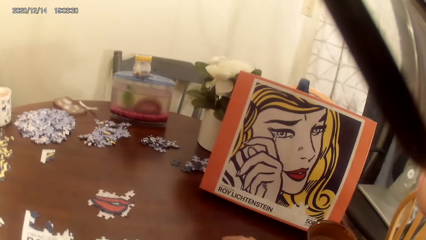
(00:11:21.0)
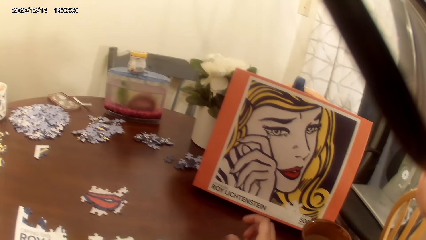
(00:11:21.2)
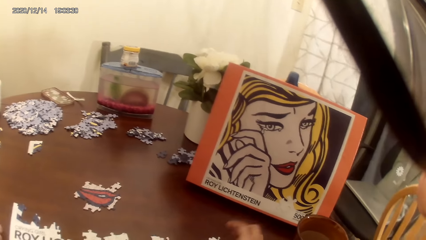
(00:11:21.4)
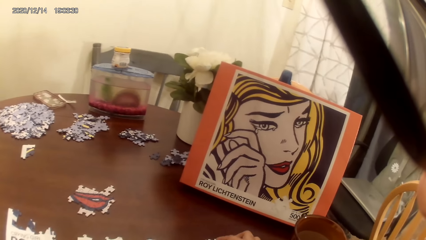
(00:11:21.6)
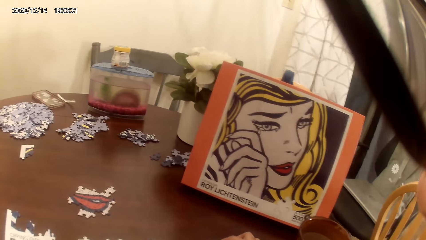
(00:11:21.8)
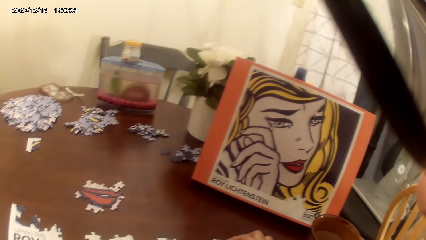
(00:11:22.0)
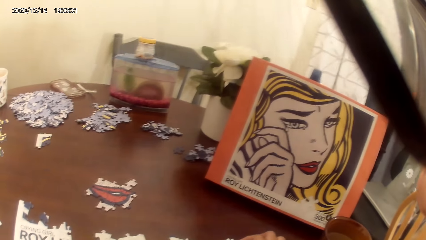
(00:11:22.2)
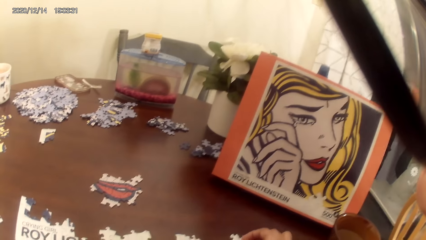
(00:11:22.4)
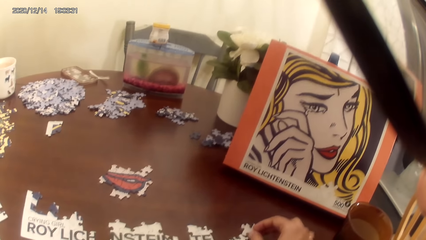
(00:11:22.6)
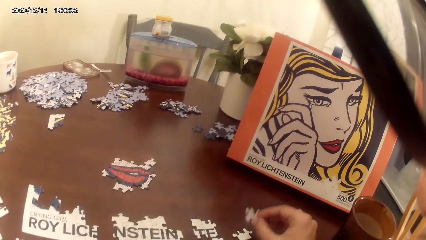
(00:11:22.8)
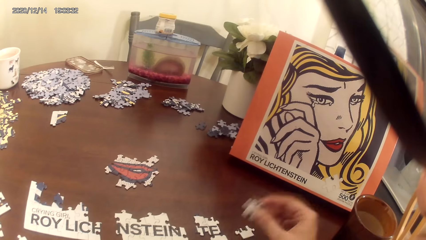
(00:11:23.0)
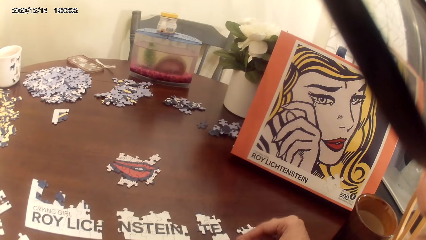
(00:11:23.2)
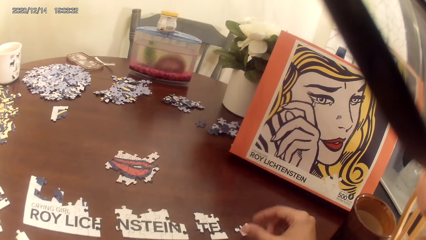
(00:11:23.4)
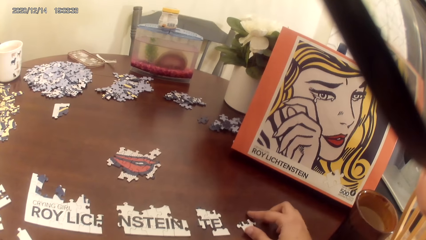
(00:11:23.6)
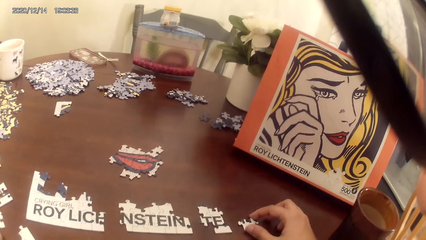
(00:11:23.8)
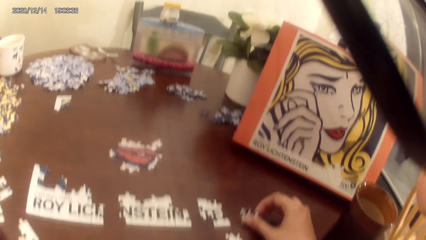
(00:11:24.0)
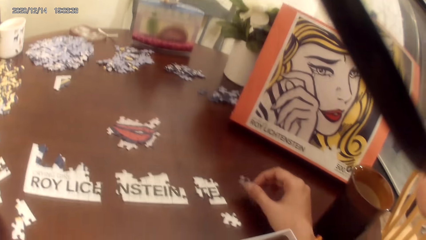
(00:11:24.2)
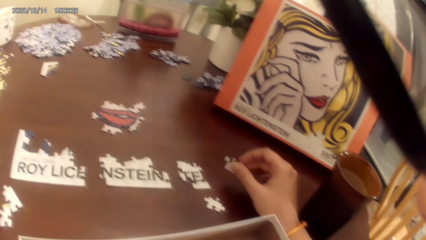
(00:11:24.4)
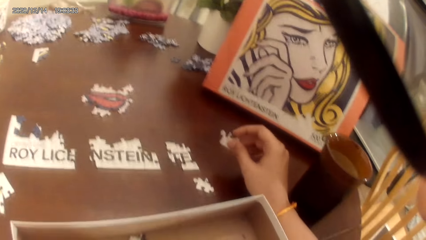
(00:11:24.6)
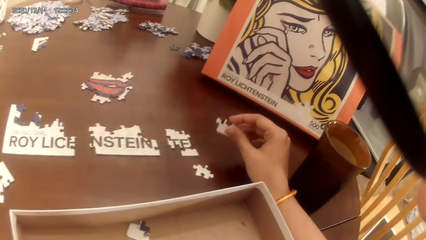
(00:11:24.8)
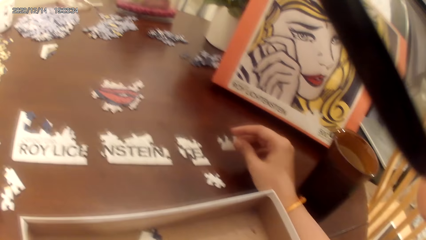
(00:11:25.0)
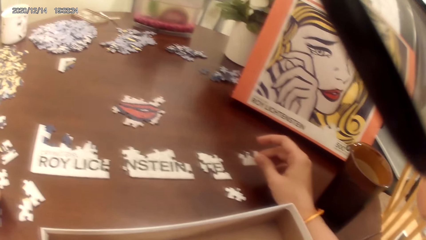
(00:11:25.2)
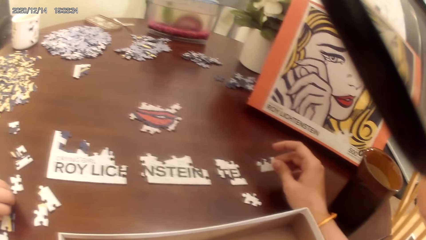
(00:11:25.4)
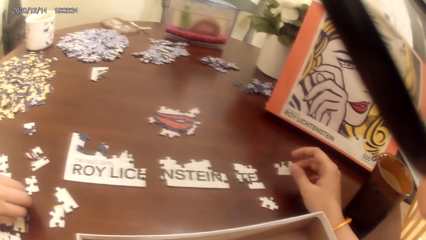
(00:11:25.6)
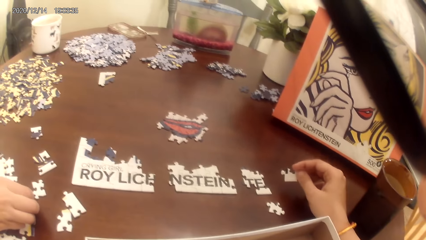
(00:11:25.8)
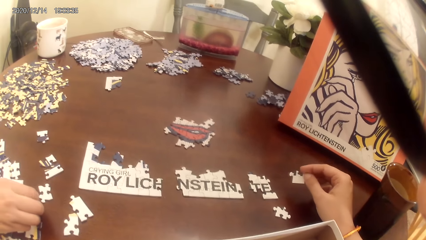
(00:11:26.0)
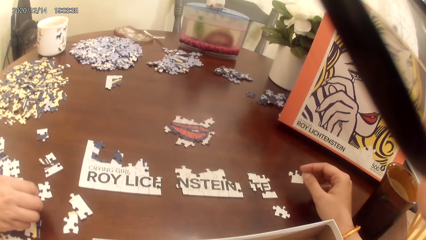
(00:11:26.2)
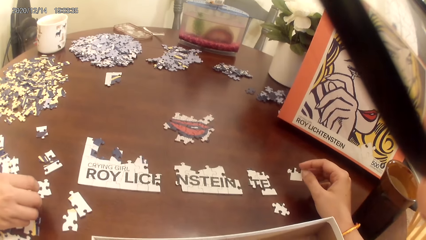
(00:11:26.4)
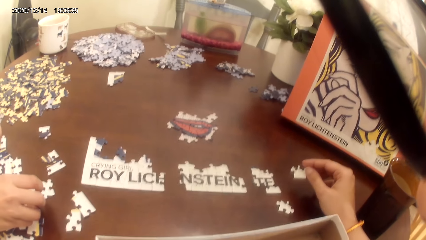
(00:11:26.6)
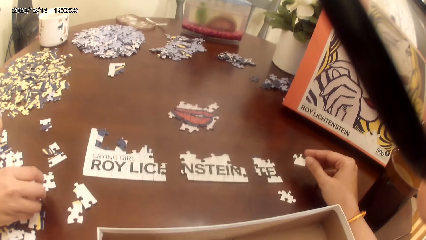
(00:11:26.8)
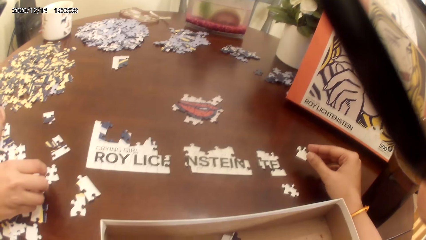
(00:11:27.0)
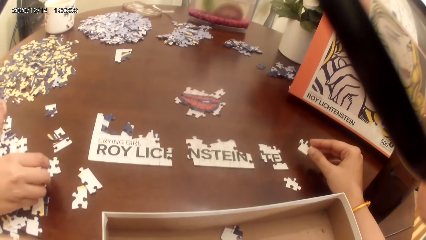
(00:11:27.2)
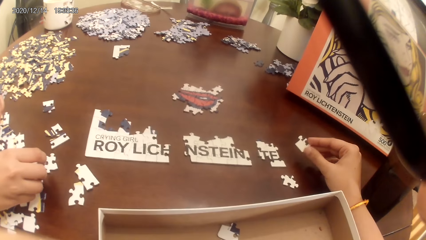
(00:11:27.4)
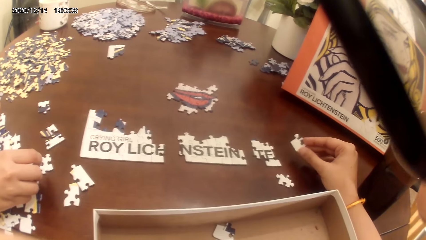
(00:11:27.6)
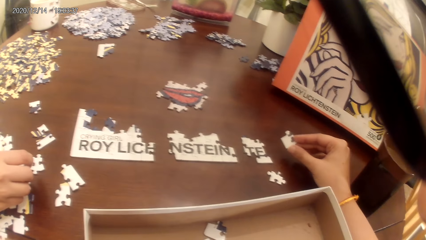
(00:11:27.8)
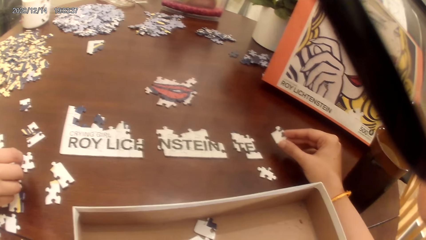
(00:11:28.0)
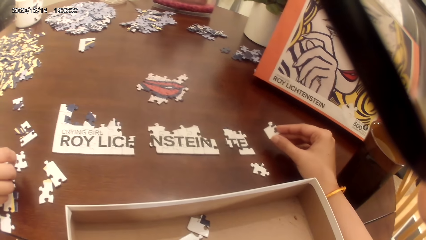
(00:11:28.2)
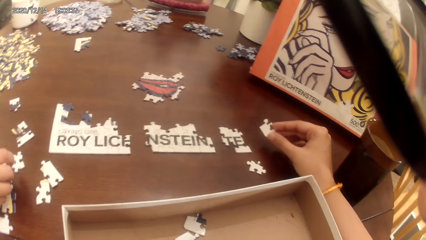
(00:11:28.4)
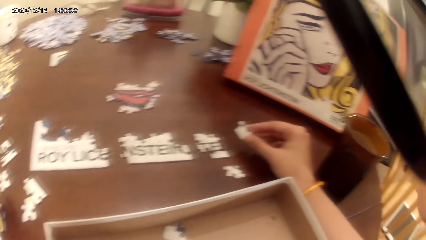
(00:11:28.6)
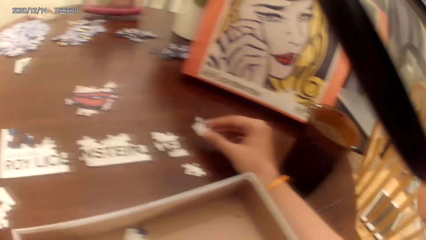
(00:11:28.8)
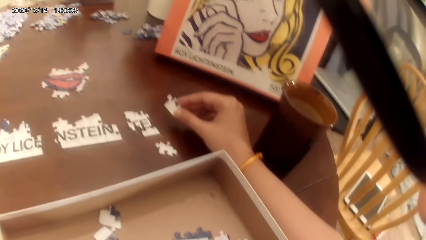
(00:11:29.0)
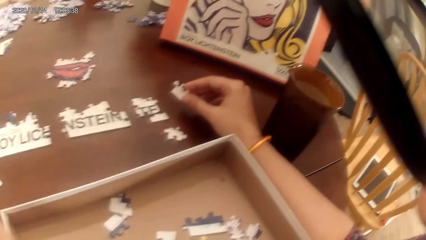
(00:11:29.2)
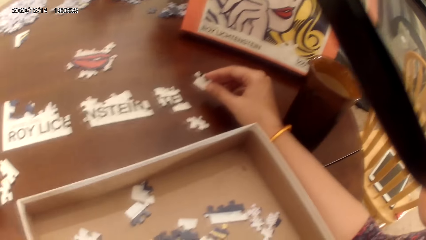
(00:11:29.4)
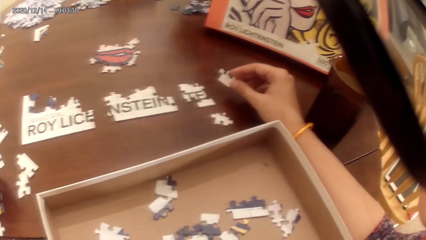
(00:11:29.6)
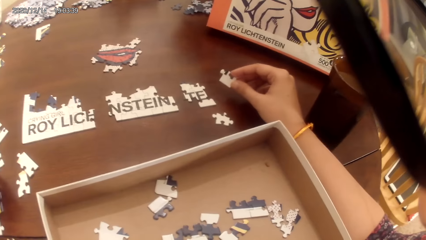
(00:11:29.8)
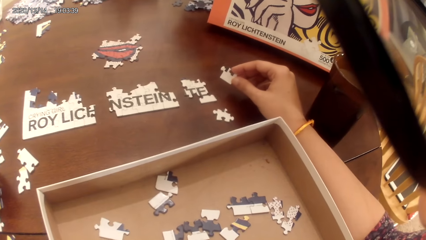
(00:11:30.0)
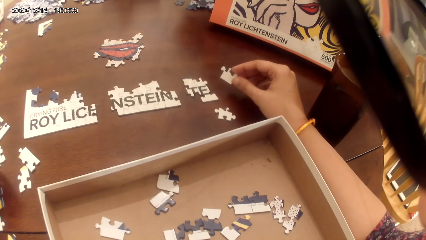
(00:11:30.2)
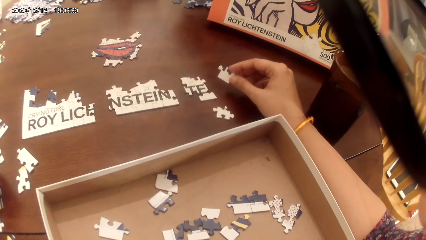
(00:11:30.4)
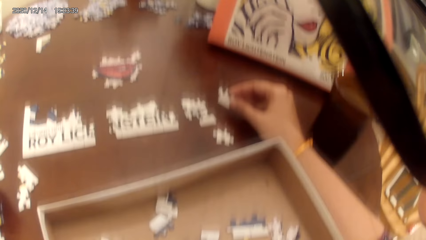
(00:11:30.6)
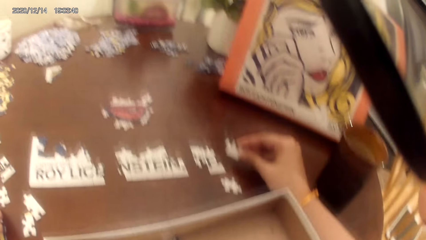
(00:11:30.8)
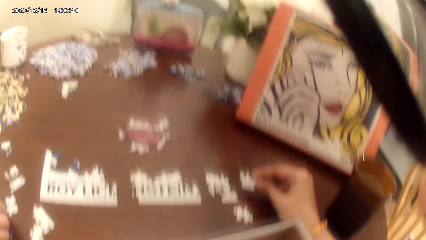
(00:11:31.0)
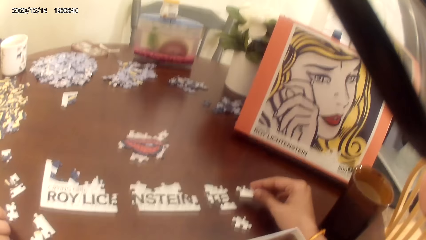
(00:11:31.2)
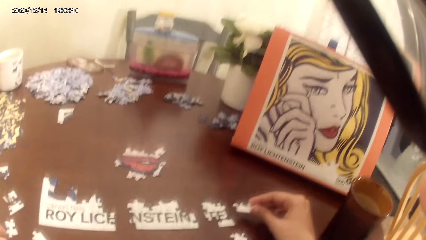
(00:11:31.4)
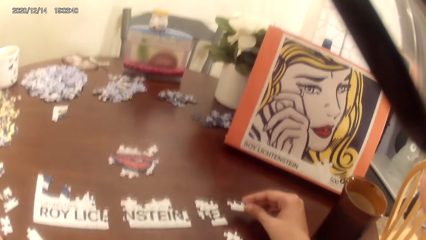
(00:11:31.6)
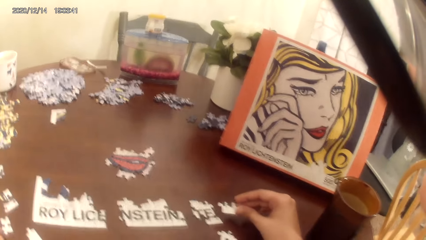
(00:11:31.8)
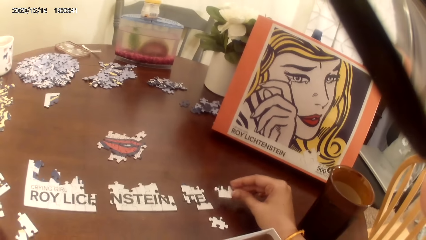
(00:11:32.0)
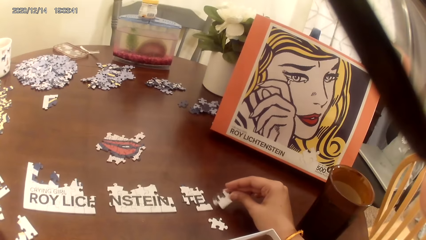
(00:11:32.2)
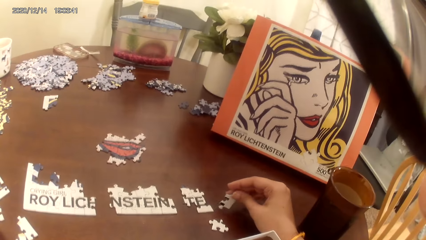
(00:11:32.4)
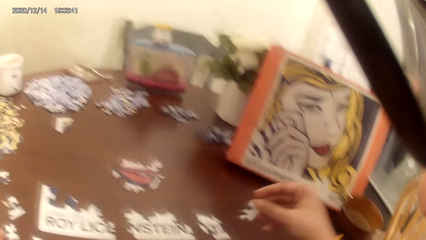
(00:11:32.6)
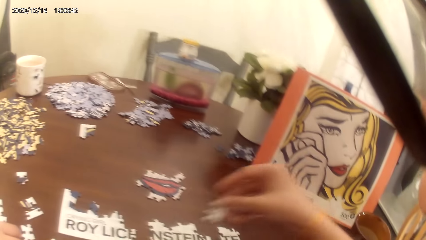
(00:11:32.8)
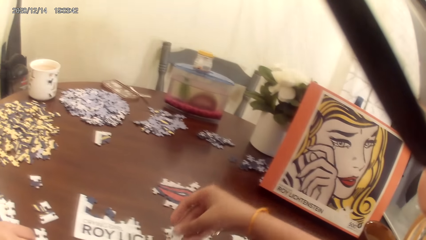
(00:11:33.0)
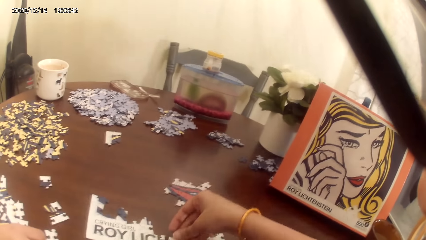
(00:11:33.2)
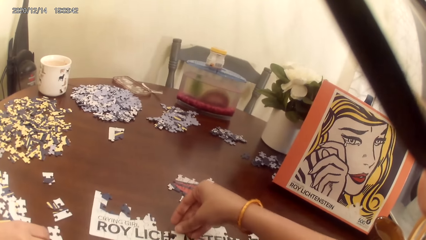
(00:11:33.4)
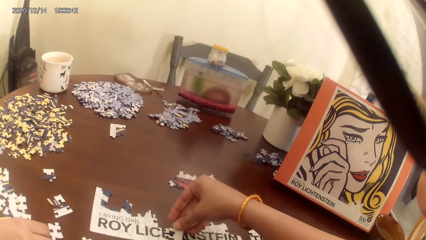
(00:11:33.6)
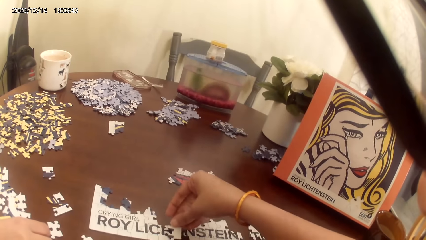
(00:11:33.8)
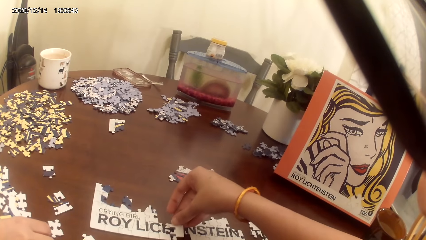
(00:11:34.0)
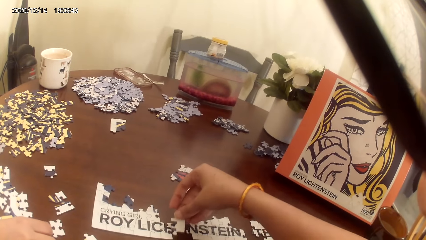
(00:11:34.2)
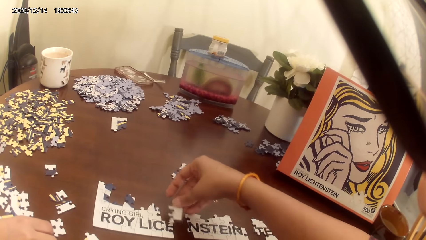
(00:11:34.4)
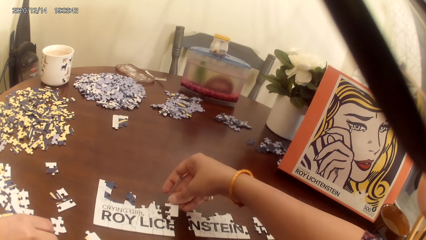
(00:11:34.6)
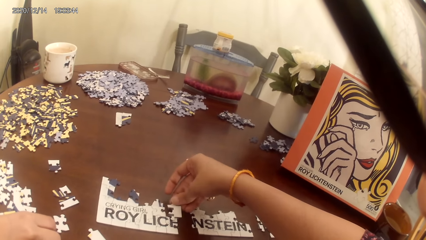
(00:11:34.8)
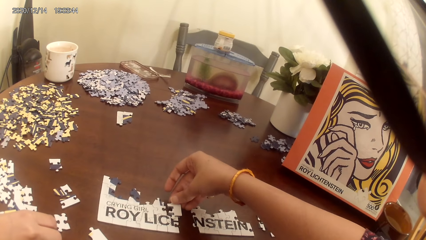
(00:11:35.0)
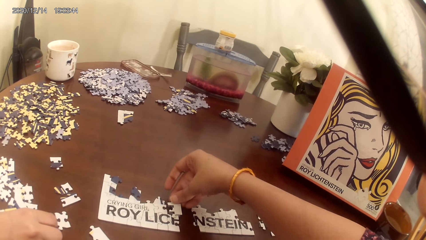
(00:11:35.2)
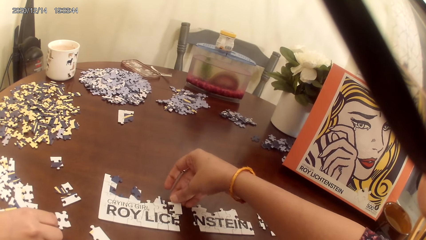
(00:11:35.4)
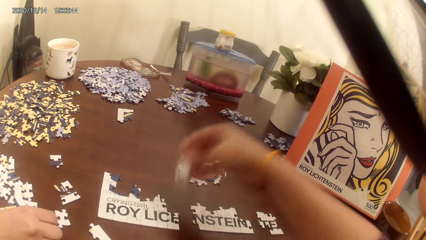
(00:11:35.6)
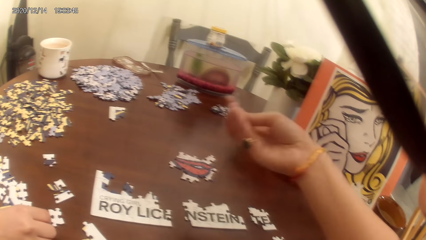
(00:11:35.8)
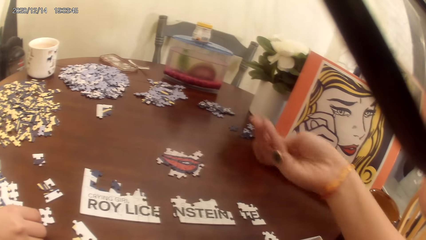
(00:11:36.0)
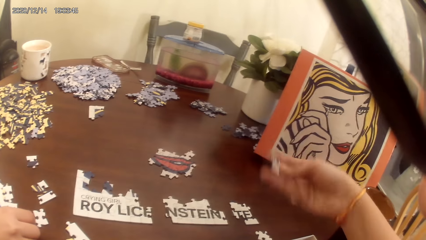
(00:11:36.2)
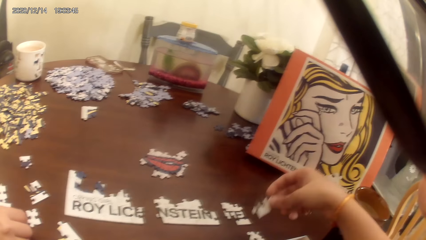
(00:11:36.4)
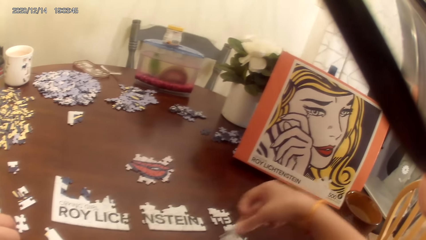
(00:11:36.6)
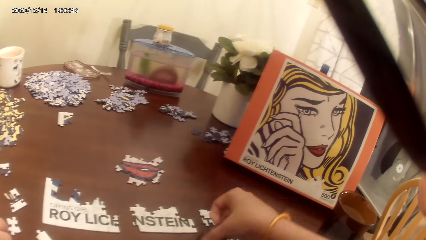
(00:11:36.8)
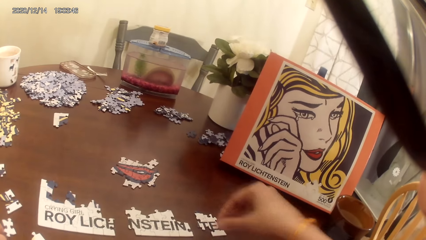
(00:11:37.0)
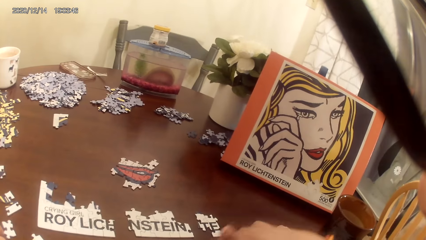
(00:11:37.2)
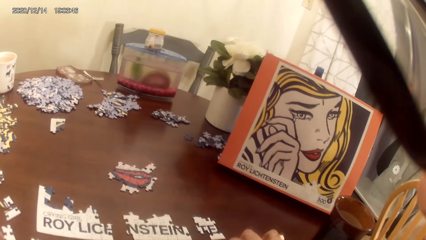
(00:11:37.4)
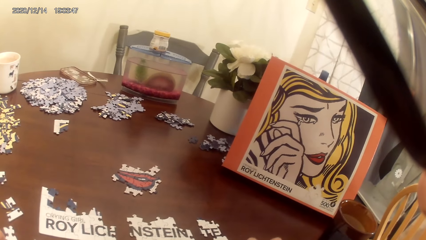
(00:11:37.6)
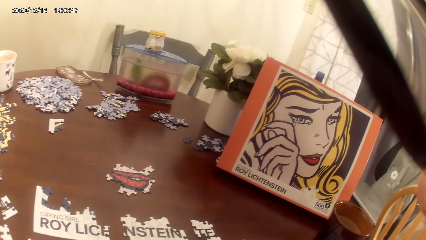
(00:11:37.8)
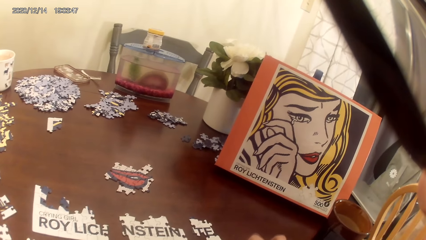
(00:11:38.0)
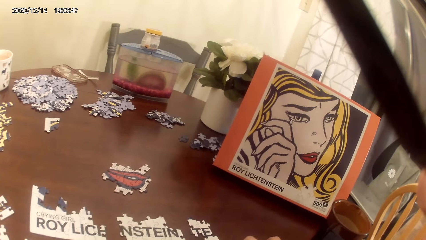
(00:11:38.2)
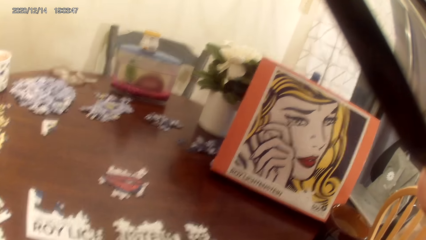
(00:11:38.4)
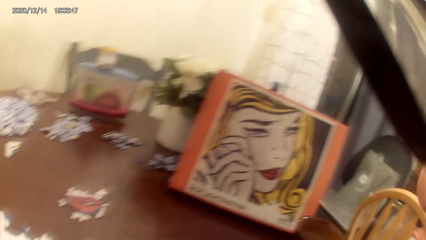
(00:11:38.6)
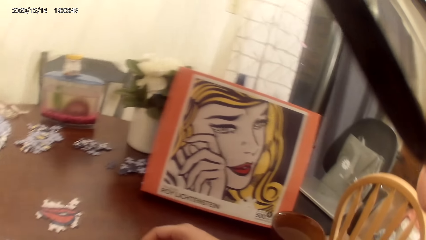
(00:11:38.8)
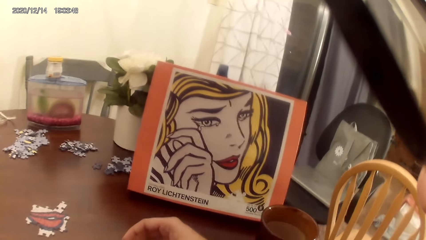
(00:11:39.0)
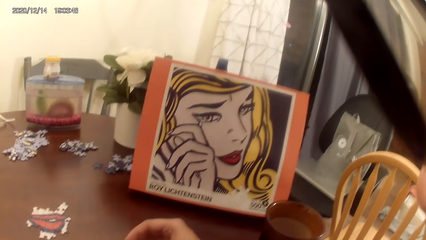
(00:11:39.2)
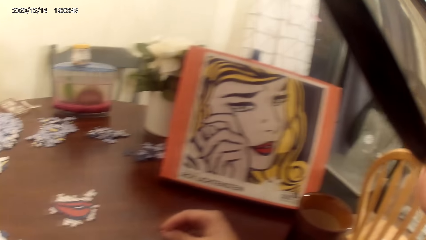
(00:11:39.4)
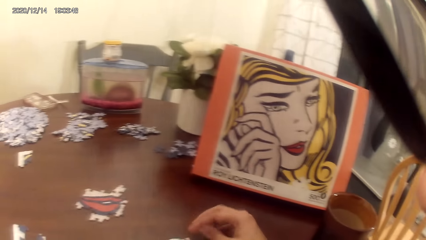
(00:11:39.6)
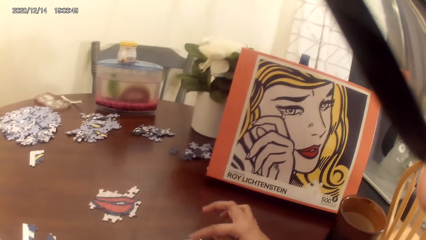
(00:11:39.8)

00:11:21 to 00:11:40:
The camera wearer talks to a person. They hold a game card, act on the music from a radio and play the dominoes game. They talk to the person.
